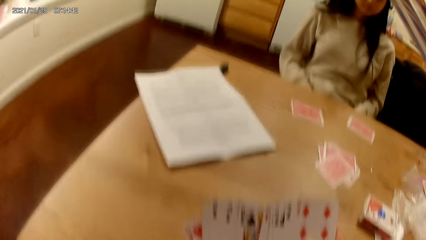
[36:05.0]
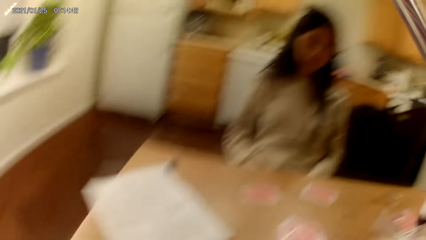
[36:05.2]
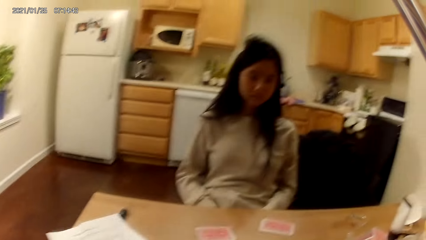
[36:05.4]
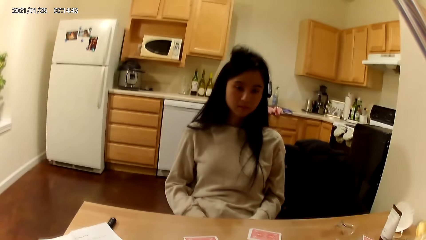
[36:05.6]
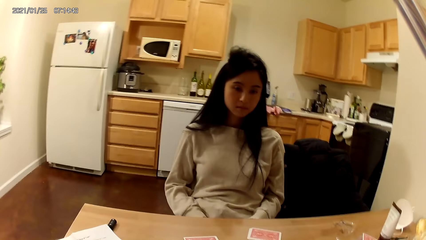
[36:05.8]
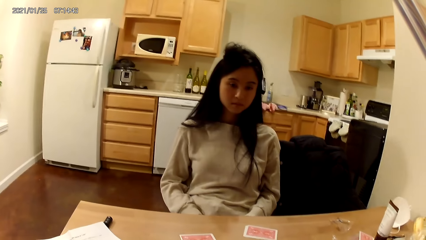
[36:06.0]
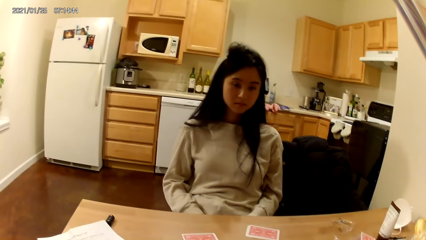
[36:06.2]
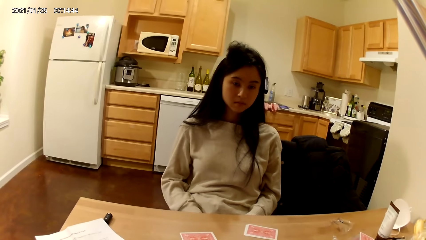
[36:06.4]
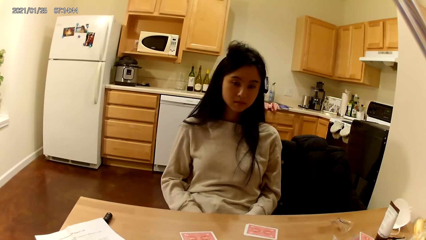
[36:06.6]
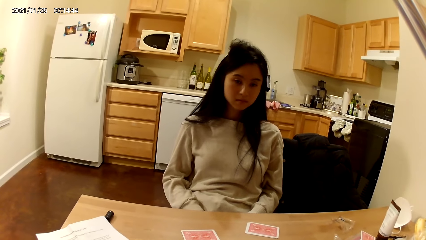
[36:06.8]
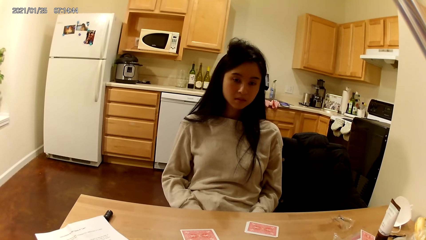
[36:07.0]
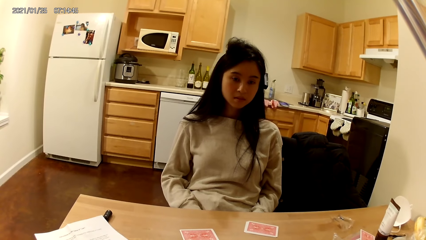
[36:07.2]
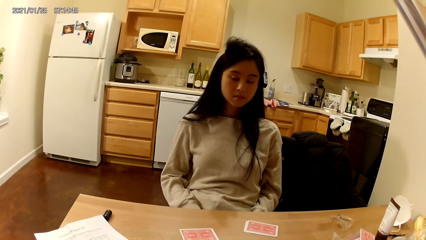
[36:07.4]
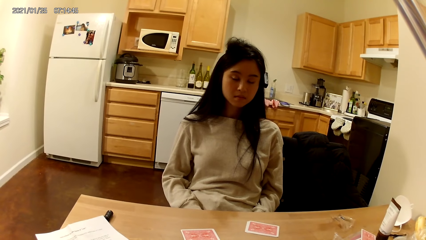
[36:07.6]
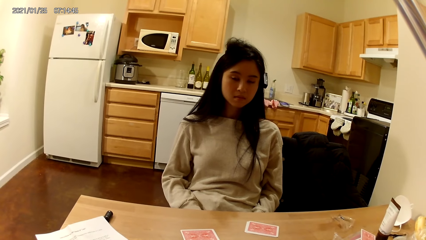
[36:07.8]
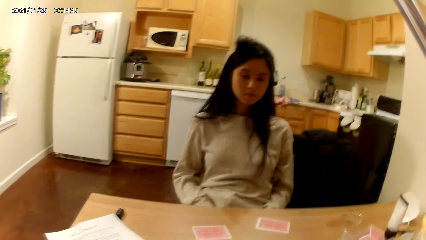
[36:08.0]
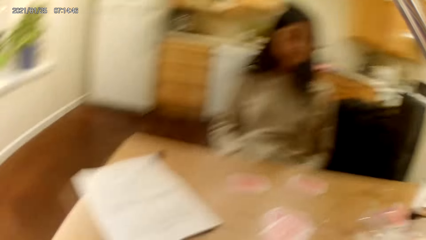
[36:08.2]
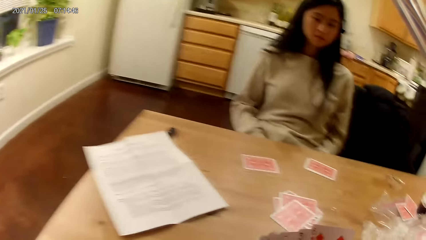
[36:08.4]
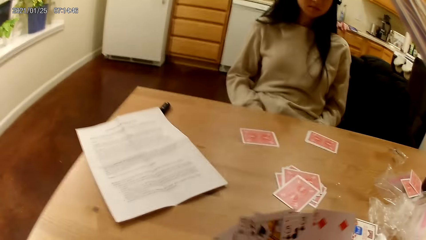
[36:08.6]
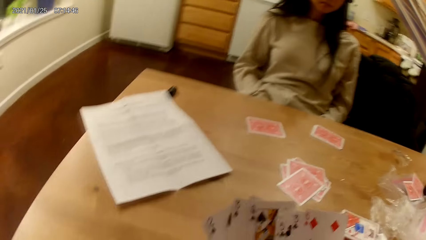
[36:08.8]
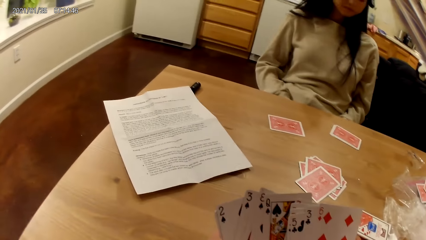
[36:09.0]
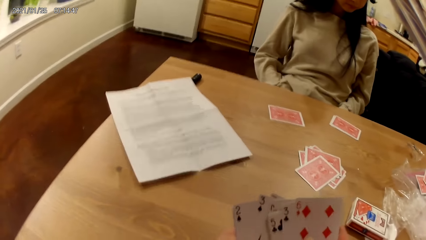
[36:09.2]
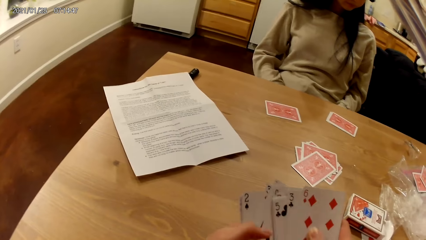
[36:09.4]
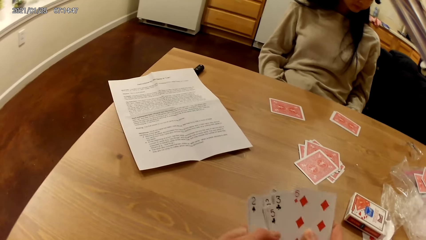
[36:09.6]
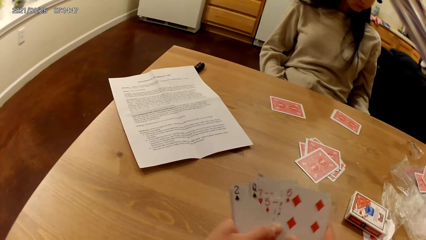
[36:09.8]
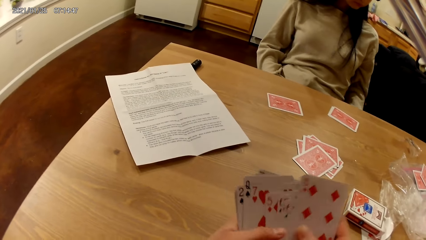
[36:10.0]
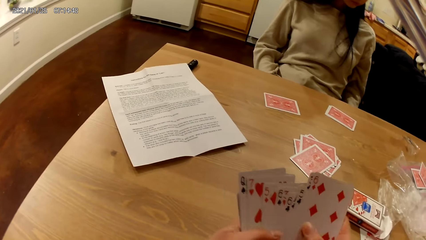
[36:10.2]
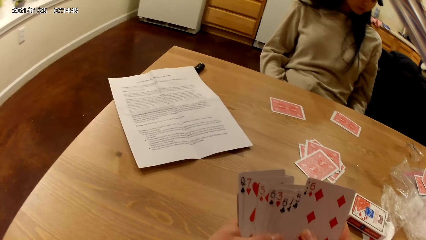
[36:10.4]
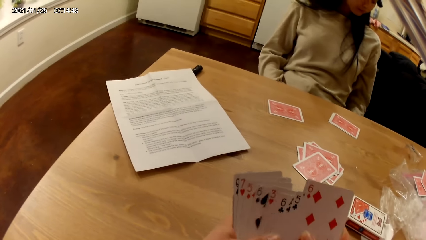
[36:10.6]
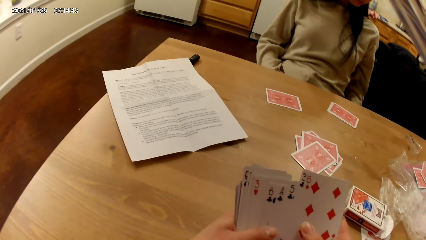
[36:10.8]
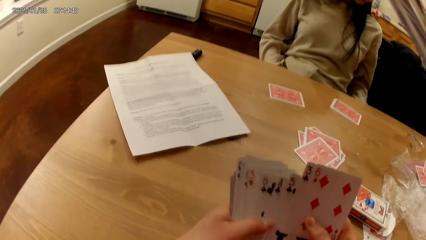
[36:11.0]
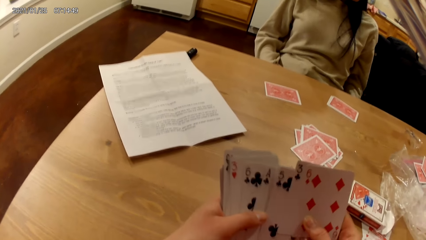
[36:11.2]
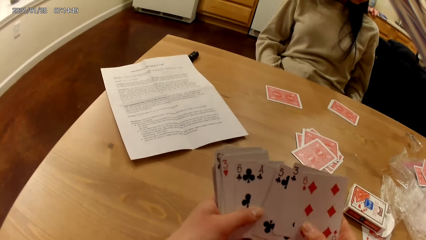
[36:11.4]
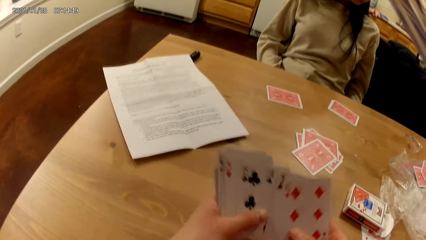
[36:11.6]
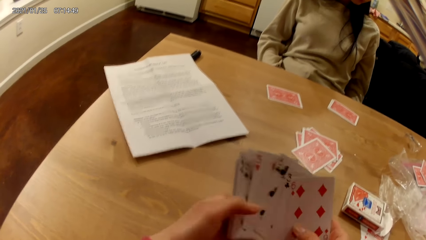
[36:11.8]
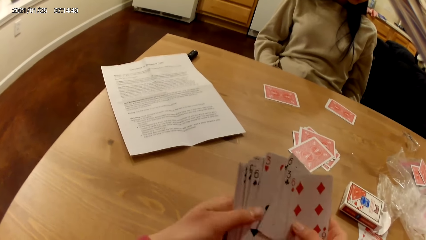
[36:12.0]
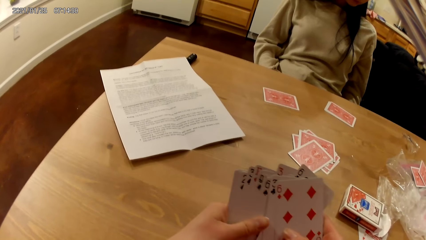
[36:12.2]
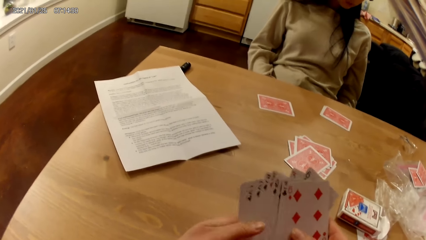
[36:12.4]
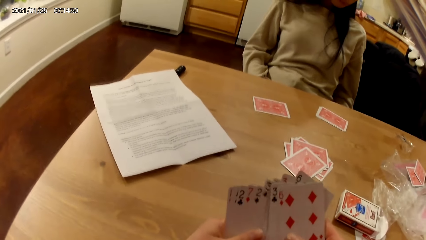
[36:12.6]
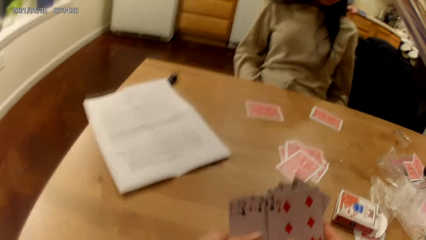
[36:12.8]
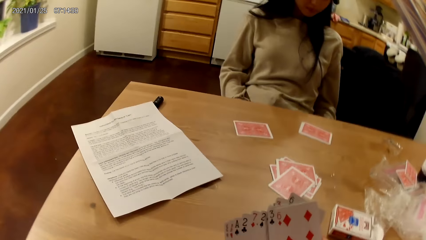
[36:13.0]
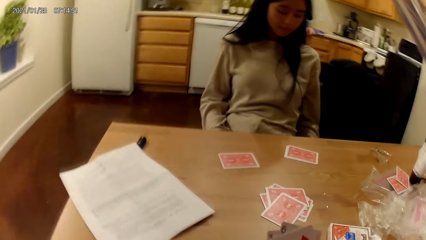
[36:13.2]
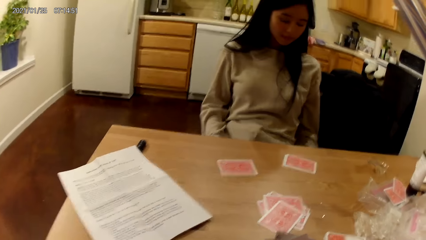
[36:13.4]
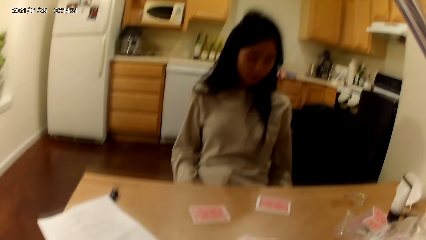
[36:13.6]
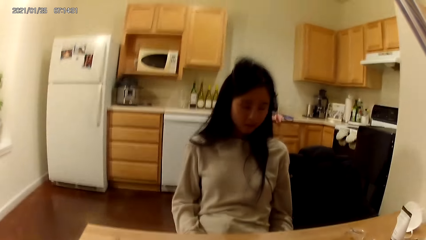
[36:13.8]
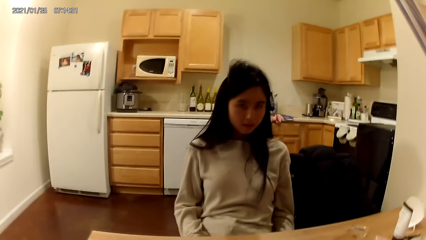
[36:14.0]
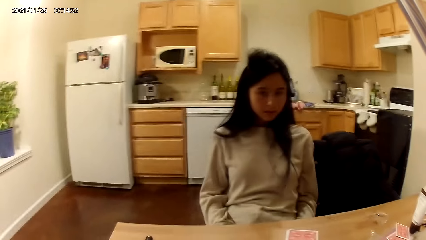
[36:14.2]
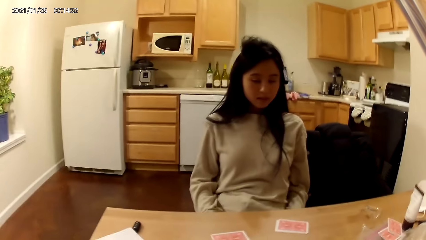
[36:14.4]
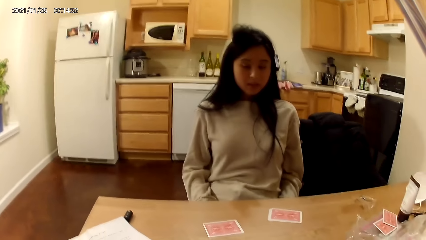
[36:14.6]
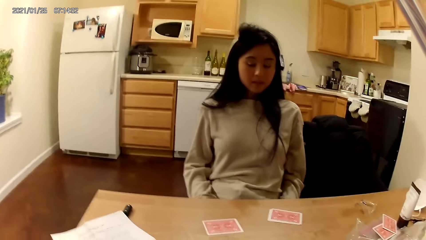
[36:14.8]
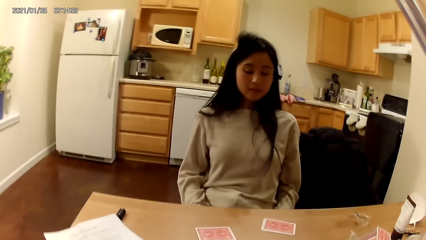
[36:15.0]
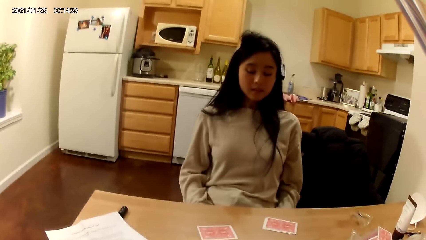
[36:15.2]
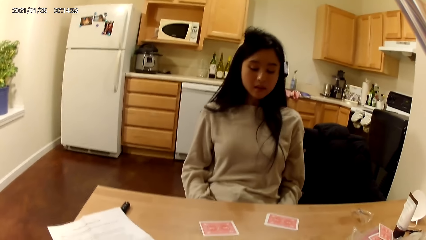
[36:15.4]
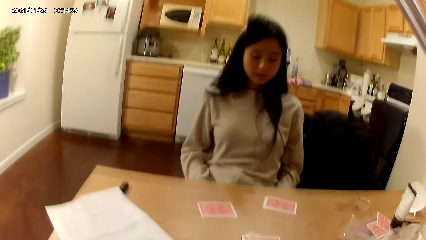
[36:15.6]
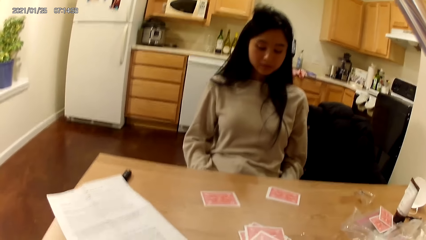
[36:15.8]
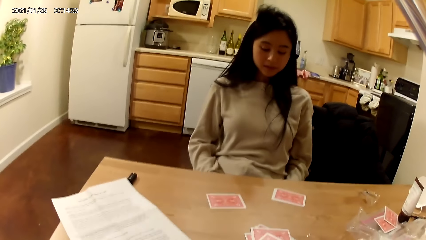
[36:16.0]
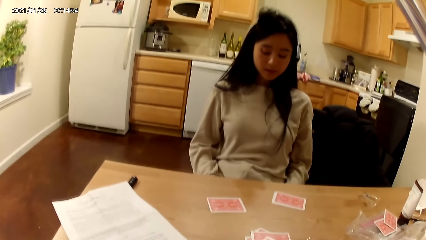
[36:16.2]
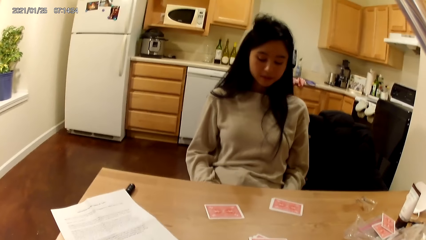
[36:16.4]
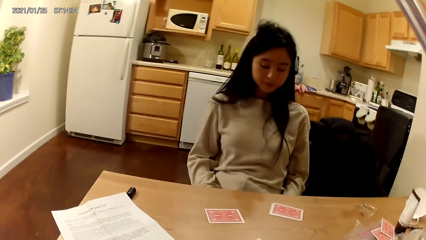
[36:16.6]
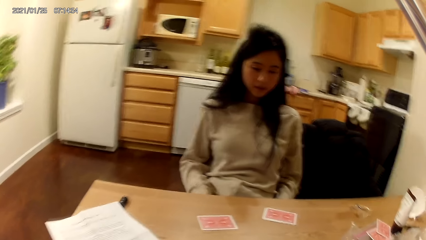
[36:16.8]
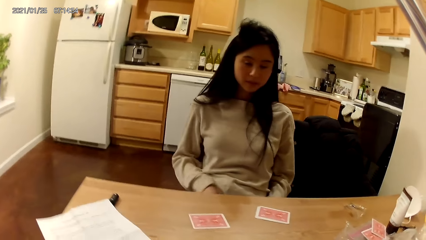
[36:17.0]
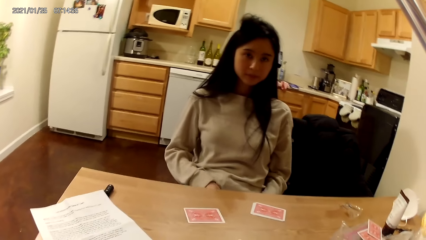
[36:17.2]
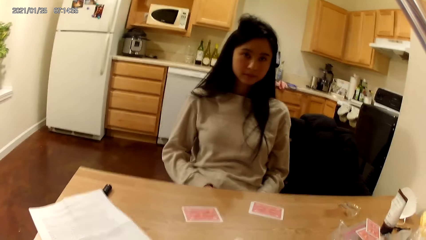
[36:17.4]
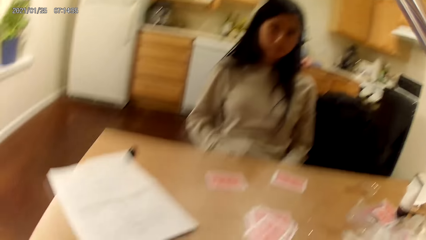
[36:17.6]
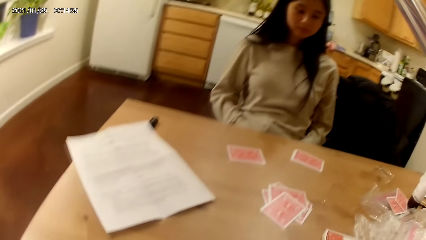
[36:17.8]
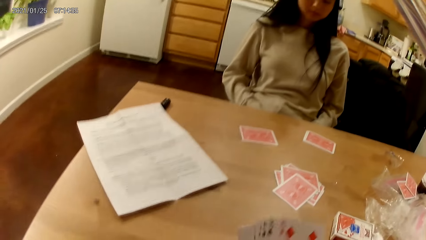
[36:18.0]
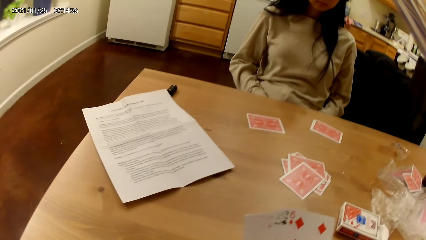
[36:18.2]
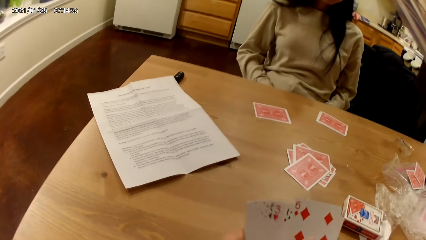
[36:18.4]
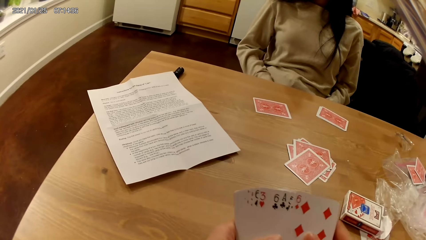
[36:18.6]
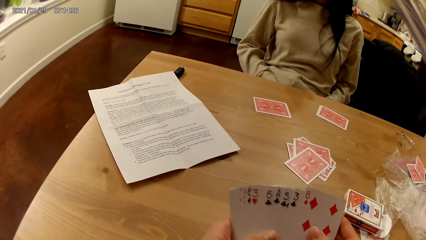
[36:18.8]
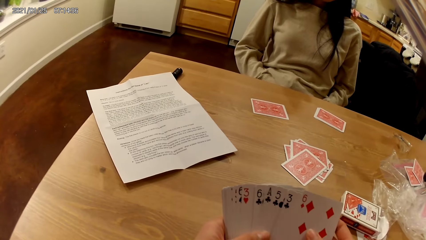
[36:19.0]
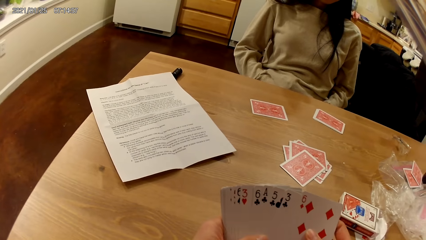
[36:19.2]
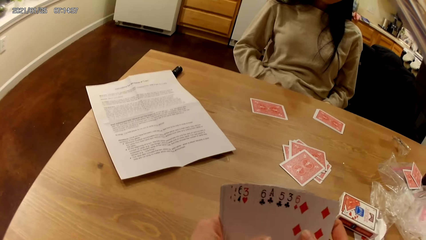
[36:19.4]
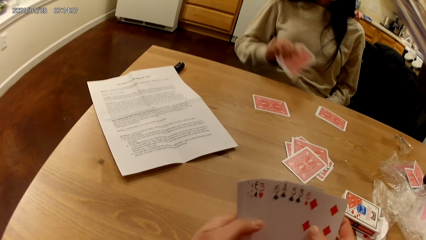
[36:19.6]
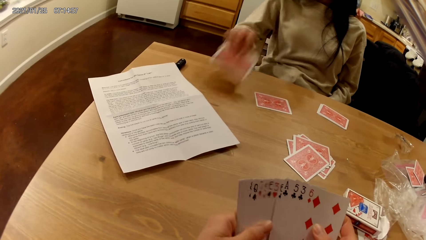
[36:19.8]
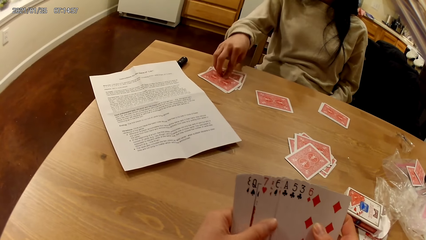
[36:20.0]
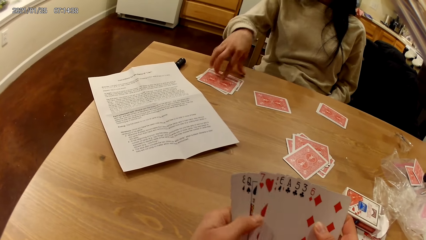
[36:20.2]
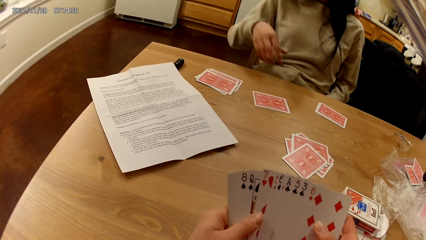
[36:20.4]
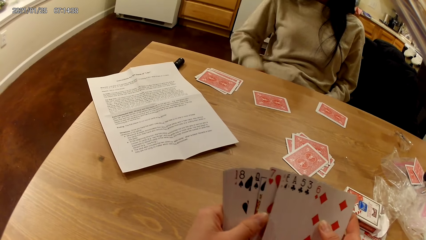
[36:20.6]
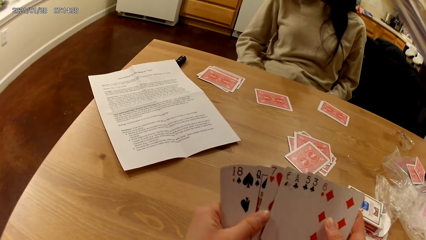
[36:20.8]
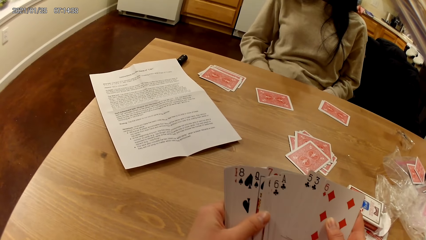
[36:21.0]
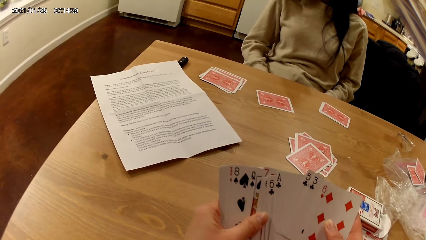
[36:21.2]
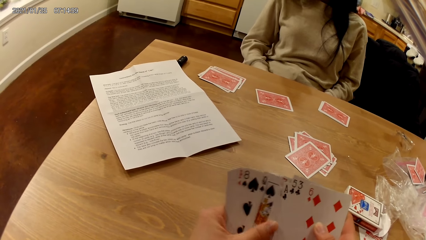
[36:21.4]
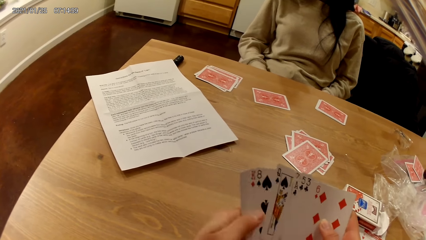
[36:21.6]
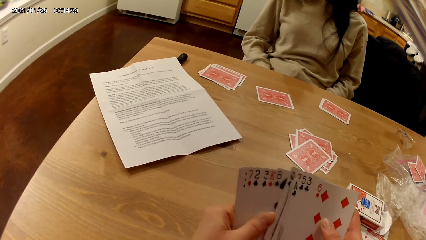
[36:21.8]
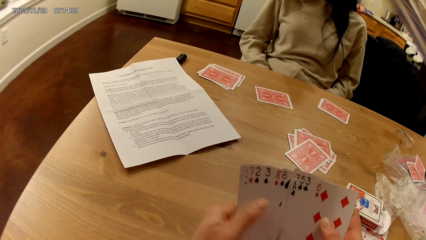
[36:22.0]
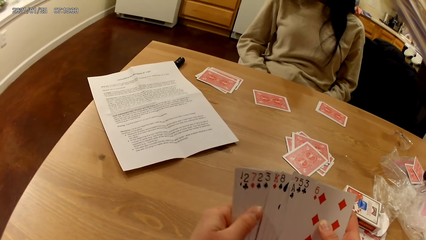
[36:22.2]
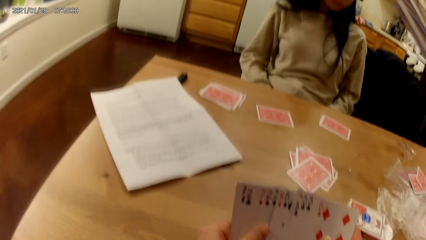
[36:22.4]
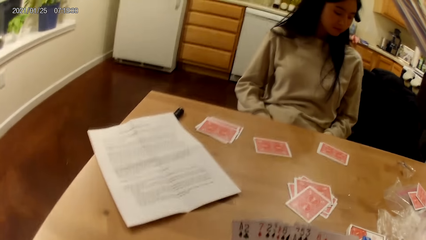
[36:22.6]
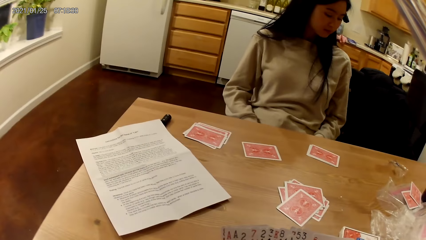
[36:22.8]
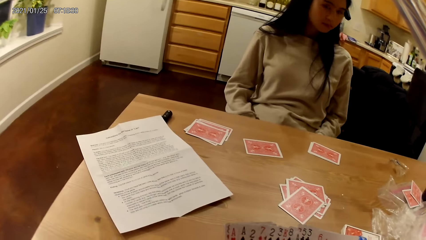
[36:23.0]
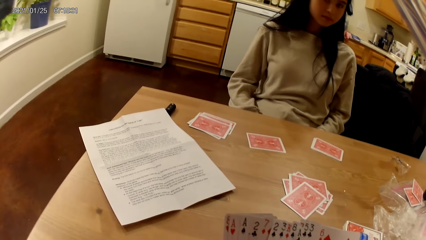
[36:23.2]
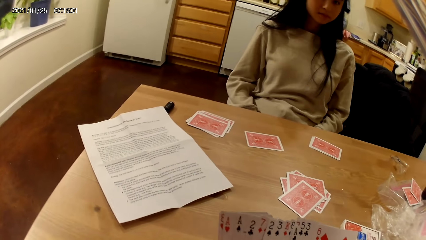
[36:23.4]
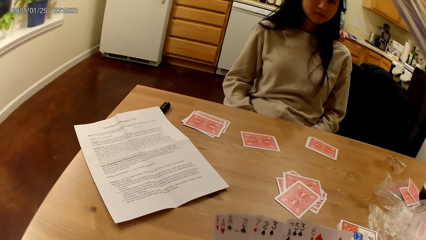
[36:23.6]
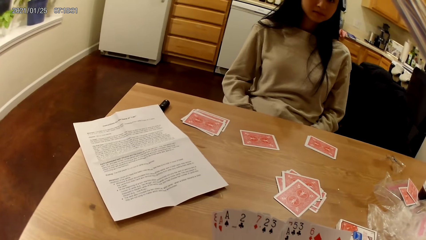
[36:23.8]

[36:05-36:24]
The camera wearer moves cards with both hands. They do something. They move the cards with both hands. They look around. They hold playing cards with hands. A woman places a set of cards on the dining table with her right hand. The camera wearer holds the playing cards with hands.
